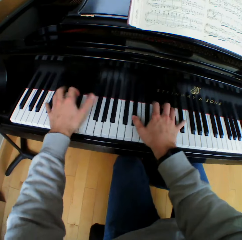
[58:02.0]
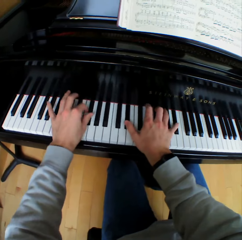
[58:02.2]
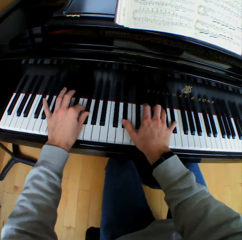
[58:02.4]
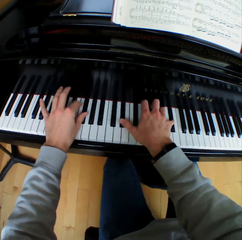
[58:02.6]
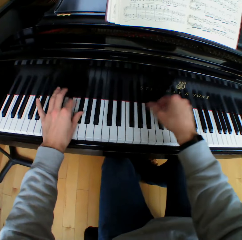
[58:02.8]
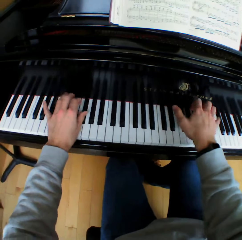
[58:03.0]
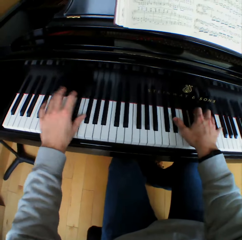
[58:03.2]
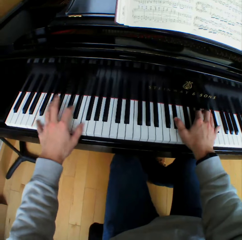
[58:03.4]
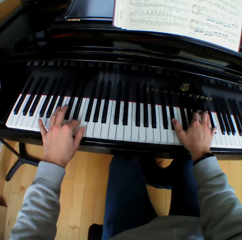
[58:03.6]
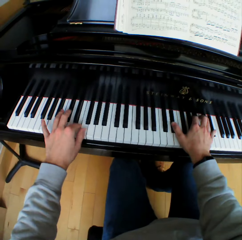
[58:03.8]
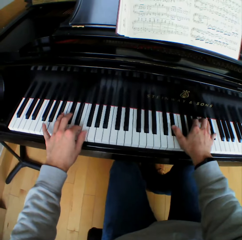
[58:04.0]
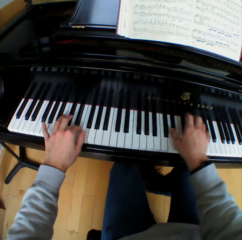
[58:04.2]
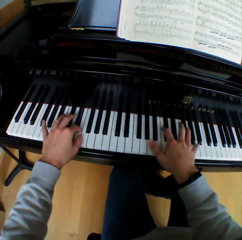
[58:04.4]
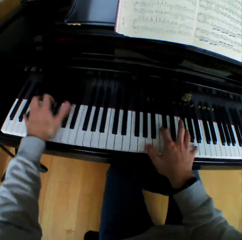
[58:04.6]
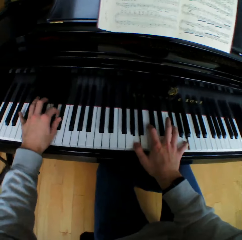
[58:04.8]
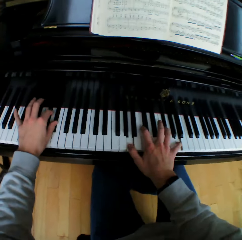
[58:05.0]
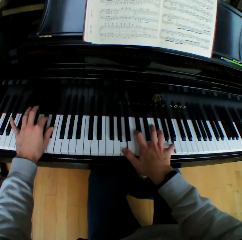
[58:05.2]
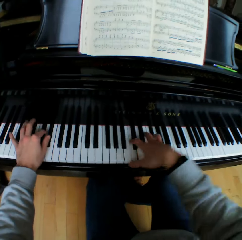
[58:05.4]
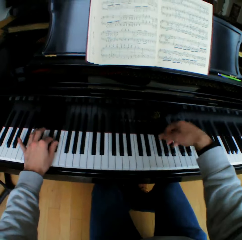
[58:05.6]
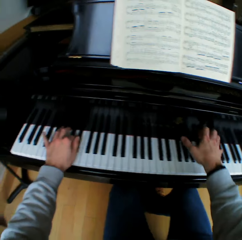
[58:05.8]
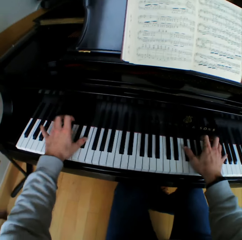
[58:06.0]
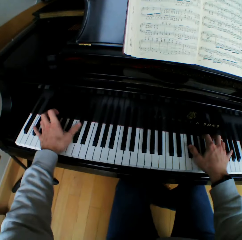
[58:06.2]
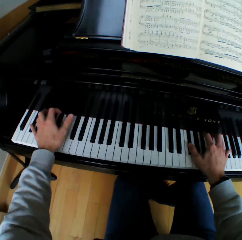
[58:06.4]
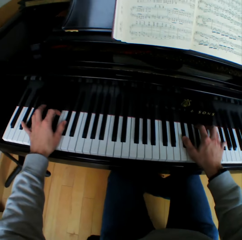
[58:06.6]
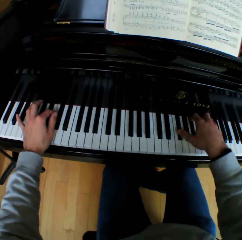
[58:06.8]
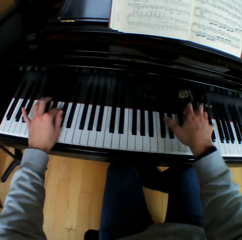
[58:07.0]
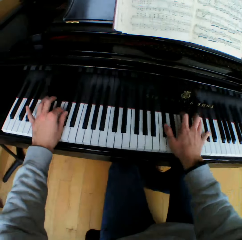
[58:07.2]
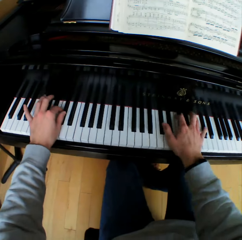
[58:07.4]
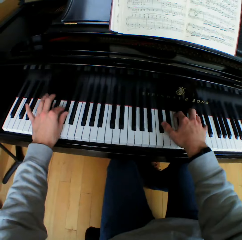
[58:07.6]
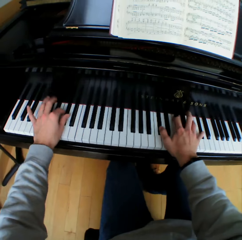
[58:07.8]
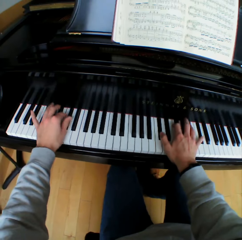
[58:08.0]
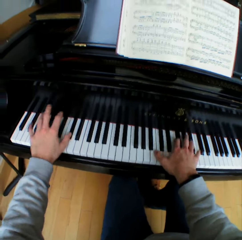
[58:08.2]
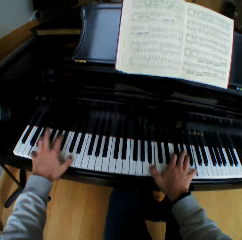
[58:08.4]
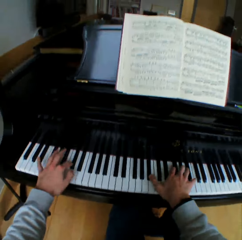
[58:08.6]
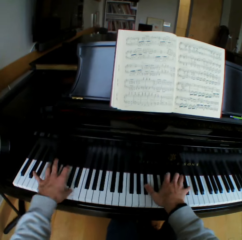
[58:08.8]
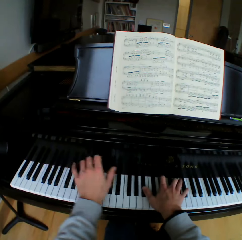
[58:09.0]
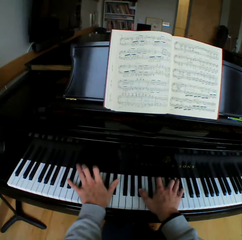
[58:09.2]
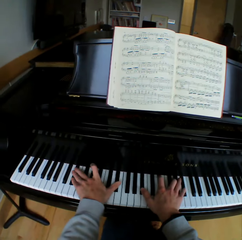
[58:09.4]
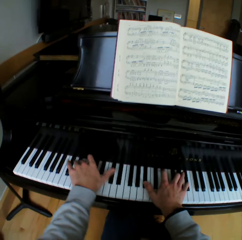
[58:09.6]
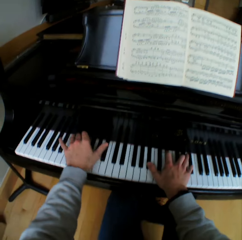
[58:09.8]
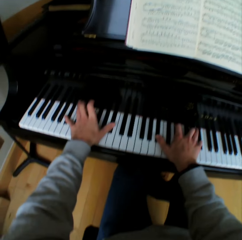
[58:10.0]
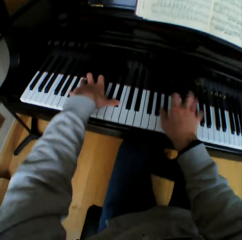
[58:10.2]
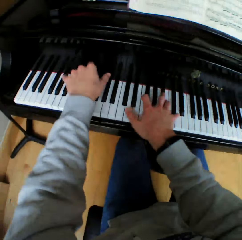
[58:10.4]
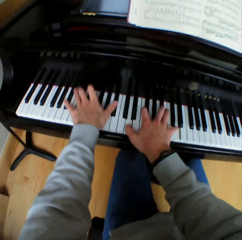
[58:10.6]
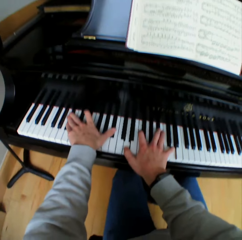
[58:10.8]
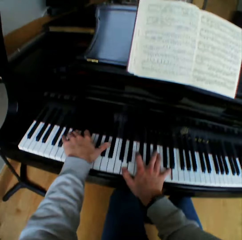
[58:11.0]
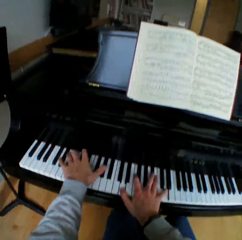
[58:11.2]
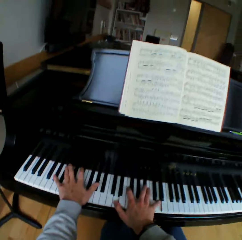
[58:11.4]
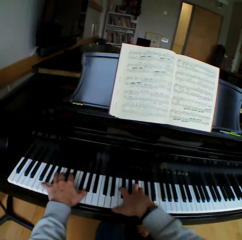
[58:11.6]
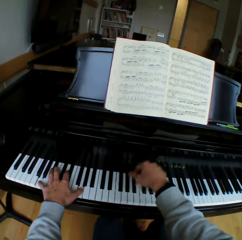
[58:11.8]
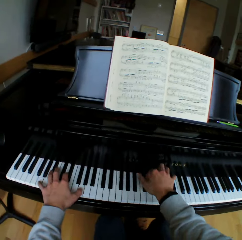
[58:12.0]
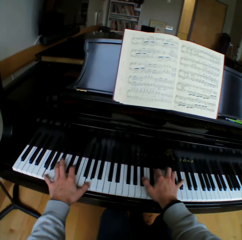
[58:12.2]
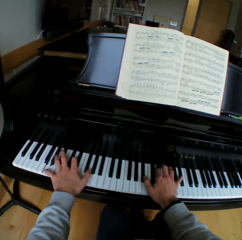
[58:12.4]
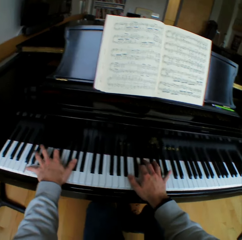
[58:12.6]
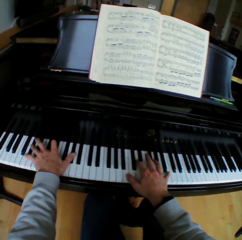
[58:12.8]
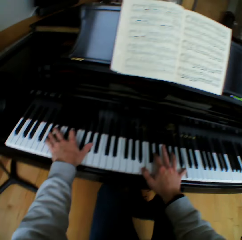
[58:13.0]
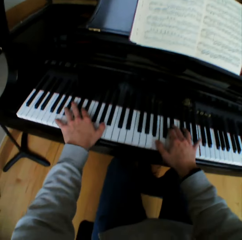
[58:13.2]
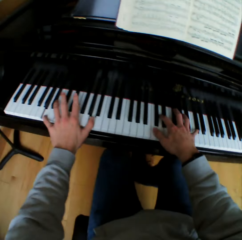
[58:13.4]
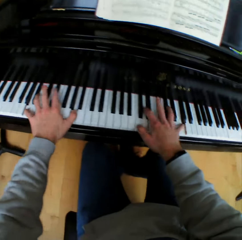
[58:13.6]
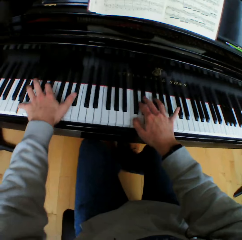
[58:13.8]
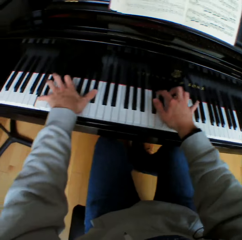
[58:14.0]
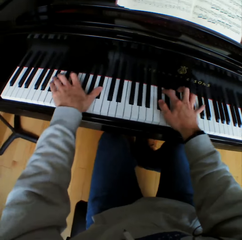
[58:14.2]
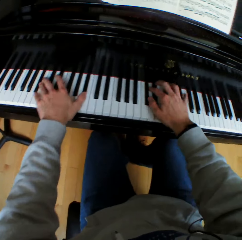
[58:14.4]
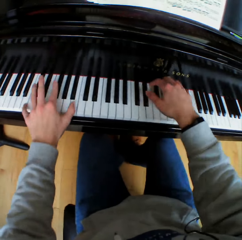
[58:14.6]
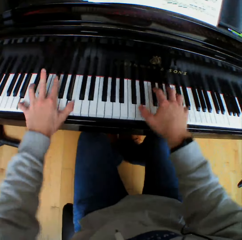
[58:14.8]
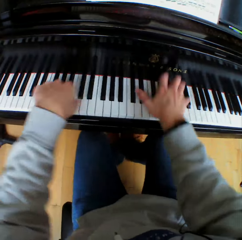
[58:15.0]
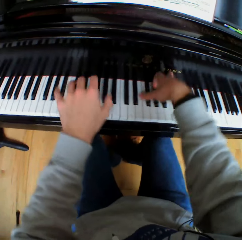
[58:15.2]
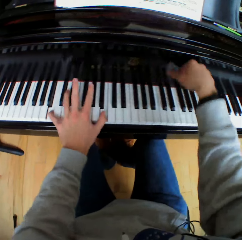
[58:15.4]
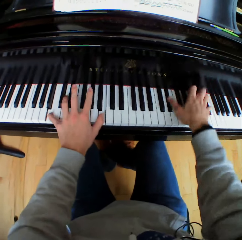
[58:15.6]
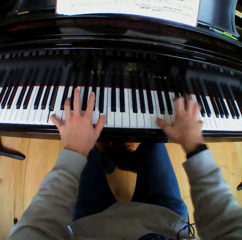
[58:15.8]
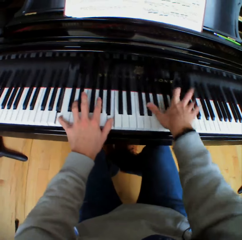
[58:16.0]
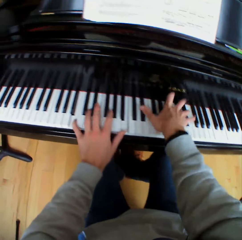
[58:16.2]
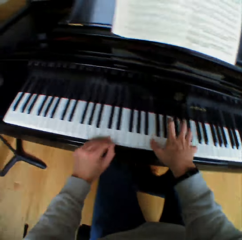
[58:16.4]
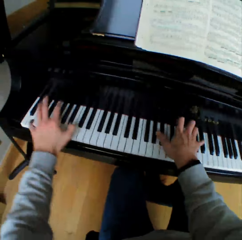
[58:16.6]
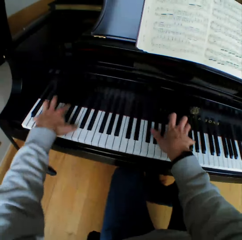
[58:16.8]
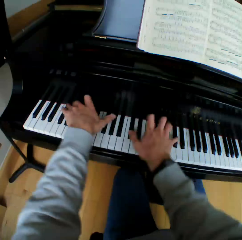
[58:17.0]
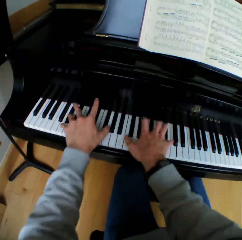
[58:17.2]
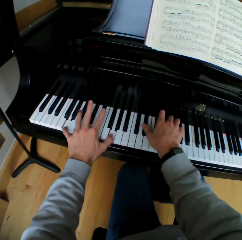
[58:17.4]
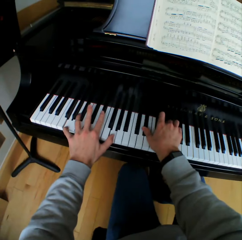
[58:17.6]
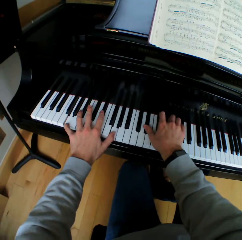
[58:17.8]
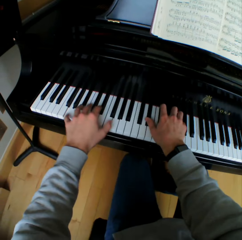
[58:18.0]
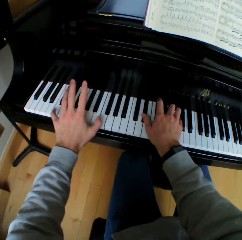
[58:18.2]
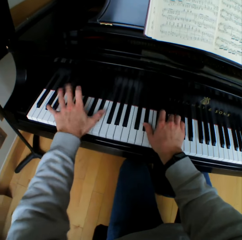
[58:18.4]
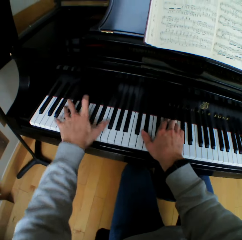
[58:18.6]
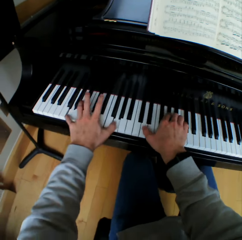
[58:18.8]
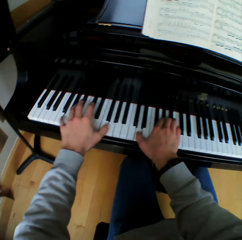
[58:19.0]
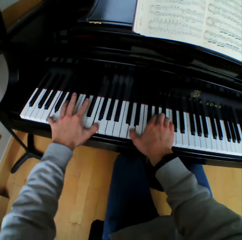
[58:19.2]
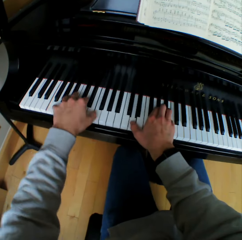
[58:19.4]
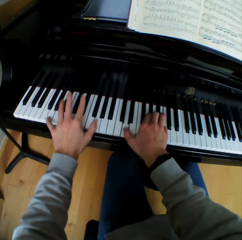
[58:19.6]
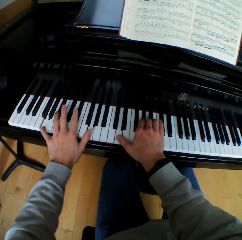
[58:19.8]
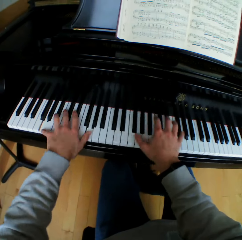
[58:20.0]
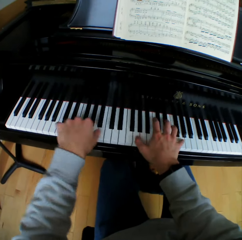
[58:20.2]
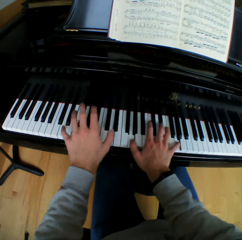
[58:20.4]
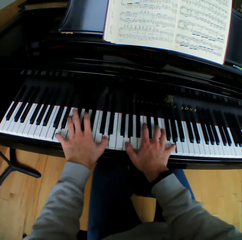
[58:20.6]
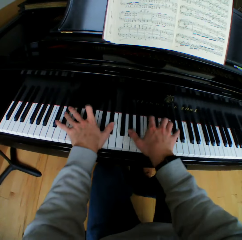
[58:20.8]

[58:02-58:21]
The camera wearer moves the right hand and plays the piano. They move the right hand and play the piano. They move the right hand and play the piano. They lift the left hand, lift the right hand and play the piano. They move the left hand and play the piano.

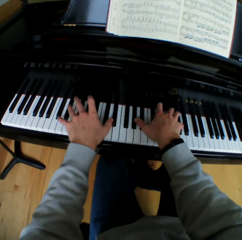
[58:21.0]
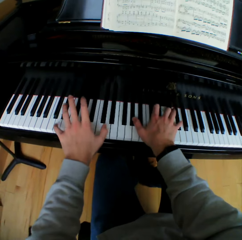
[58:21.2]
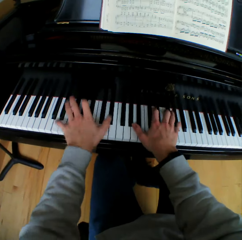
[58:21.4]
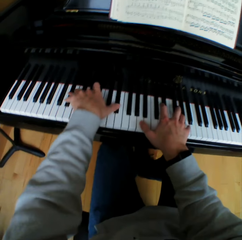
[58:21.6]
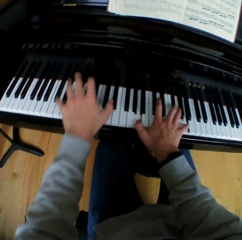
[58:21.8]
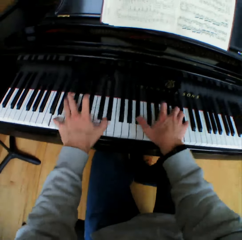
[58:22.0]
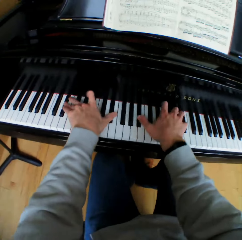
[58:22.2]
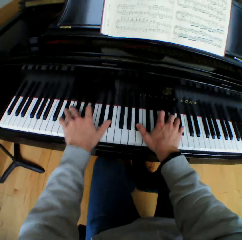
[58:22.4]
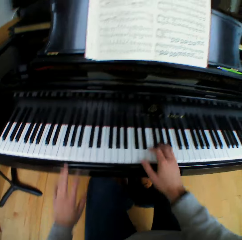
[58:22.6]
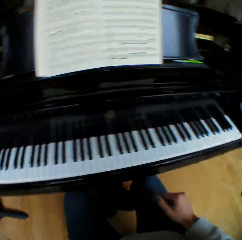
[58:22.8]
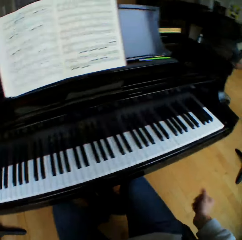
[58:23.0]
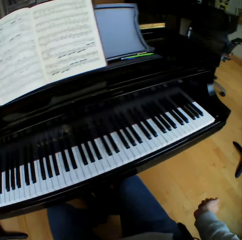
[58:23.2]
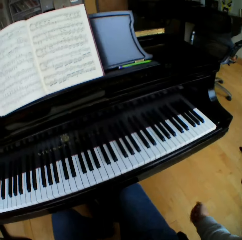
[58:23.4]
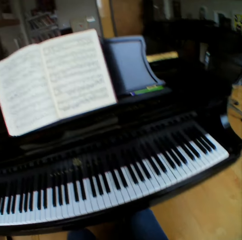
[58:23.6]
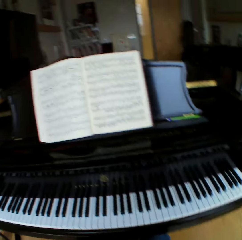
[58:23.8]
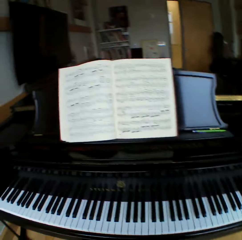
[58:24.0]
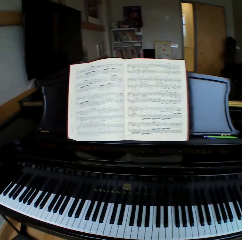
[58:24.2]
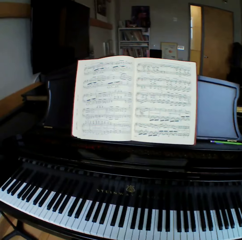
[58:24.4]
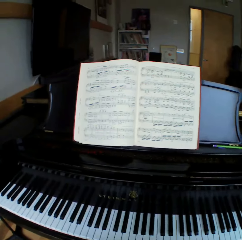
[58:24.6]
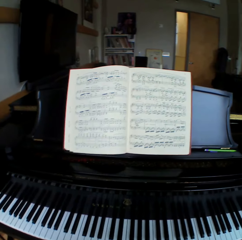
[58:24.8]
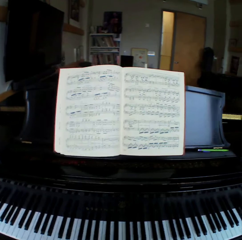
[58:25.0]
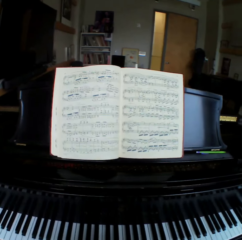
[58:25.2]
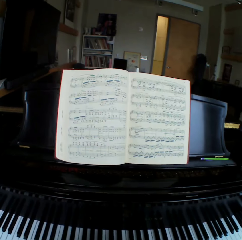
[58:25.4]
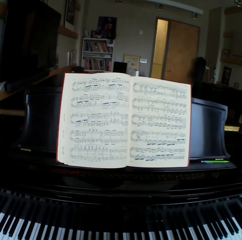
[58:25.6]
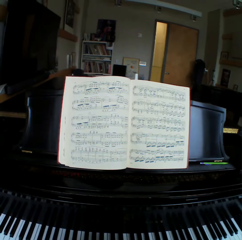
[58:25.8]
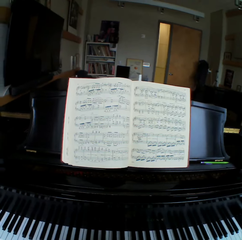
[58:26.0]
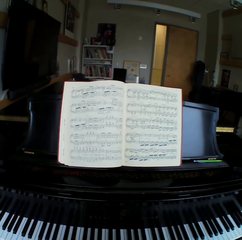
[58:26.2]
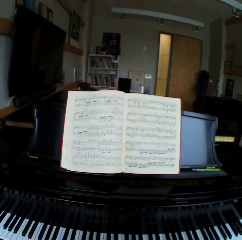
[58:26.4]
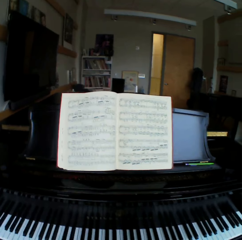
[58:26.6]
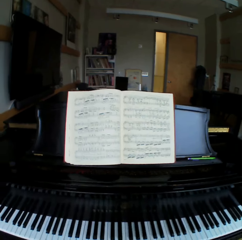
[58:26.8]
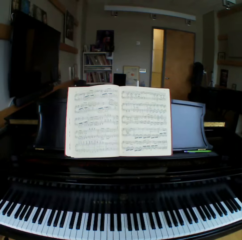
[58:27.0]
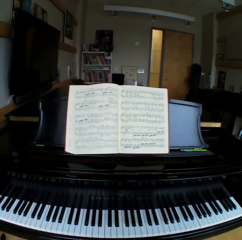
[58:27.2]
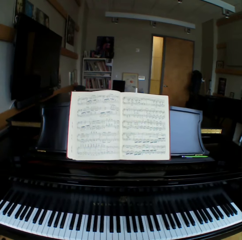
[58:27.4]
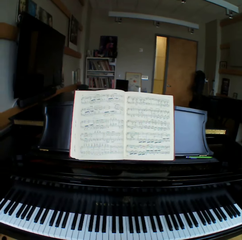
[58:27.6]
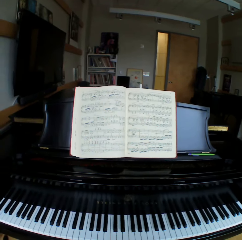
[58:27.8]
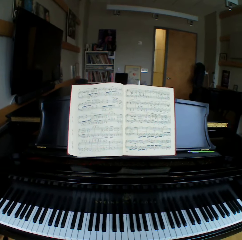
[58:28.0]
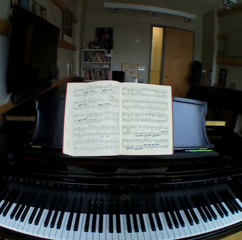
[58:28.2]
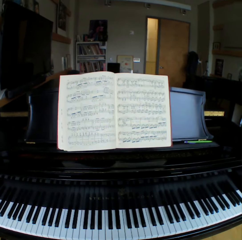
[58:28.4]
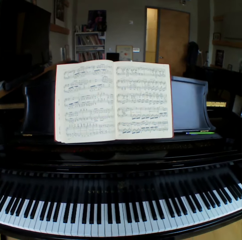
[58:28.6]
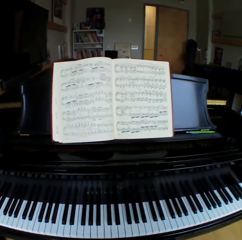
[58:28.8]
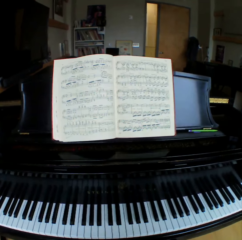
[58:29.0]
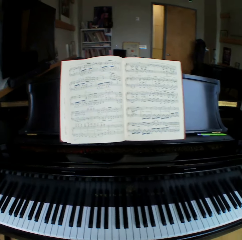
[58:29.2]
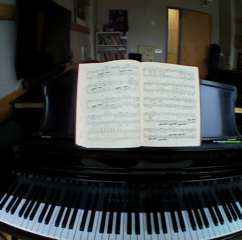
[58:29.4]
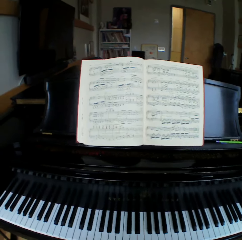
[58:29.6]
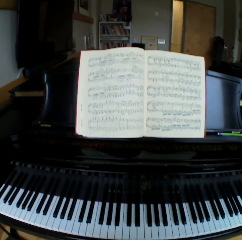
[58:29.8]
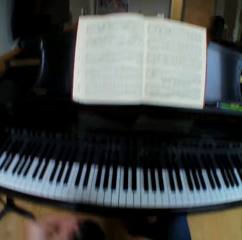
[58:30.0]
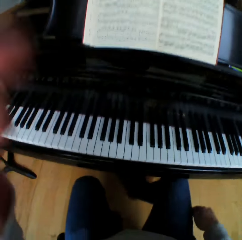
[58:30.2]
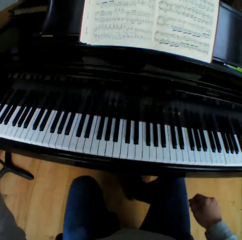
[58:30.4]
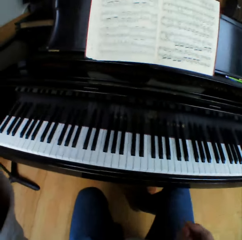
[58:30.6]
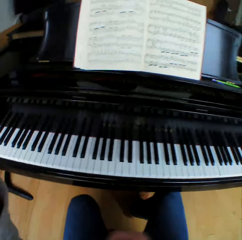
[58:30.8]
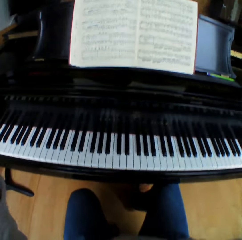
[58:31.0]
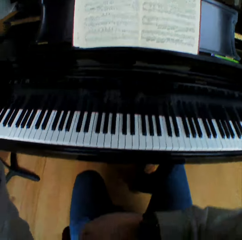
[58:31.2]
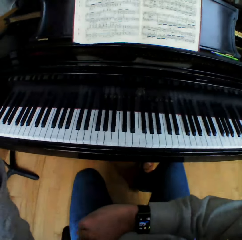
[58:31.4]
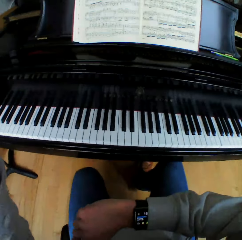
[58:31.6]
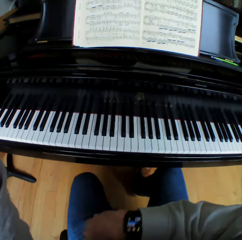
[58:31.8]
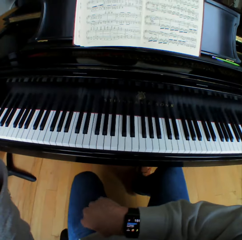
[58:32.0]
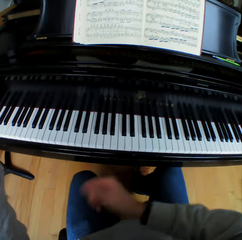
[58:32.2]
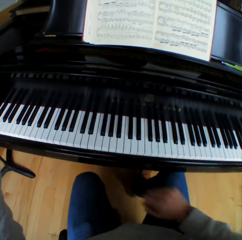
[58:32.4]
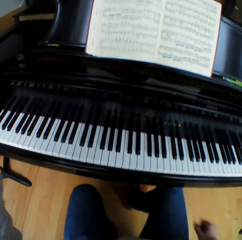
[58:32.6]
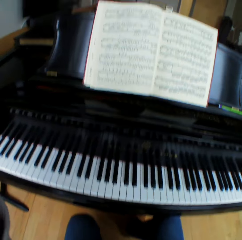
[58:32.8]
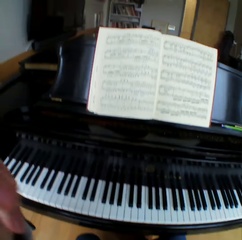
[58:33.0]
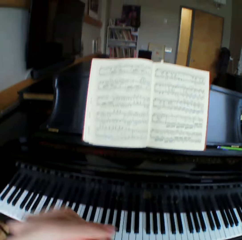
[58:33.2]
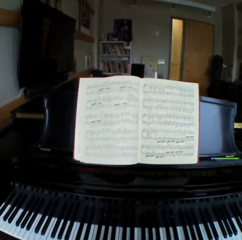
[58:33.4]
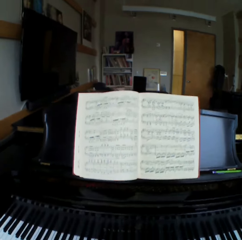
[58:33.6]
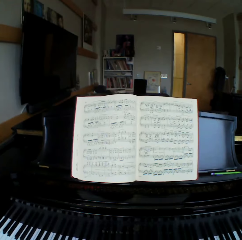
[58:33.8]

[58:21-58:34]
The camera wearer removes both hands from the keyboard. He stretches the right hand and looks around. He adjusts the head camera with his left hand. He lifts the left hand up. He looks around. He lifts the right hand. He looks around. He snaps his right wrist. He looks at the wrist watch. He drops the right hand and looks around. He flips the book pages with his left hand. He drops the left hand.
